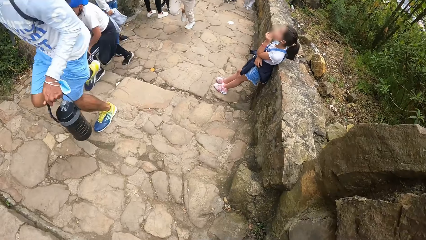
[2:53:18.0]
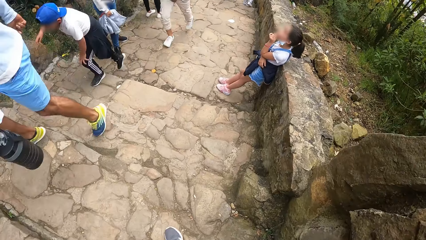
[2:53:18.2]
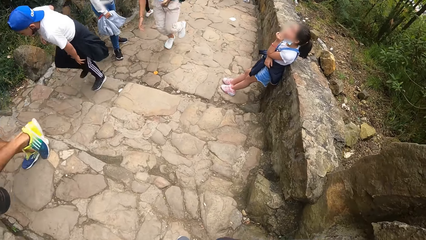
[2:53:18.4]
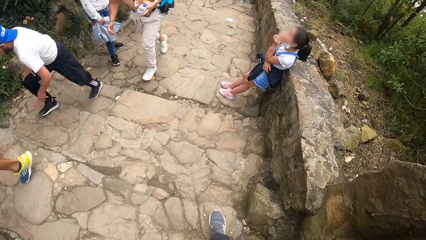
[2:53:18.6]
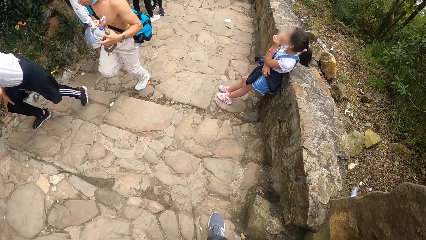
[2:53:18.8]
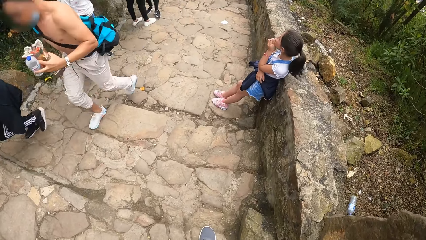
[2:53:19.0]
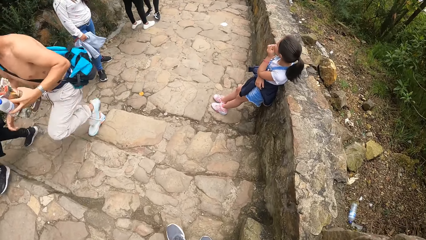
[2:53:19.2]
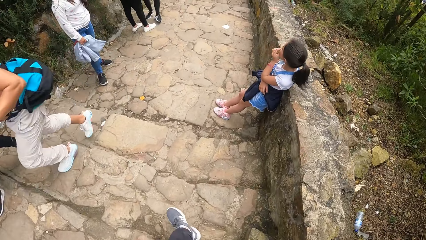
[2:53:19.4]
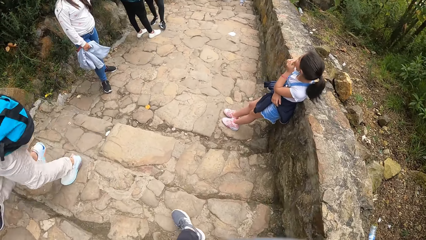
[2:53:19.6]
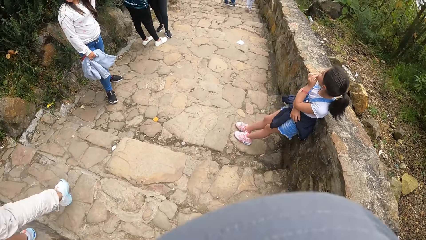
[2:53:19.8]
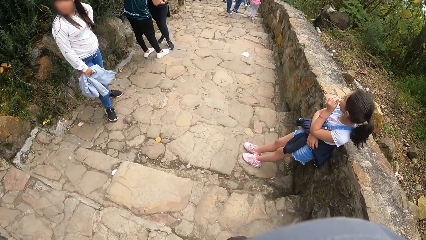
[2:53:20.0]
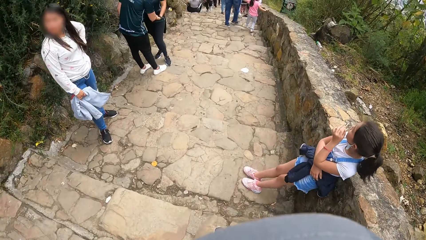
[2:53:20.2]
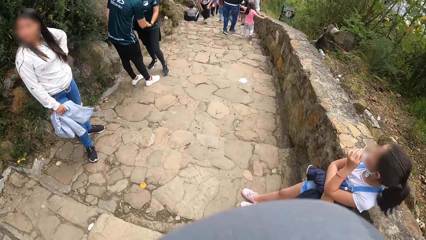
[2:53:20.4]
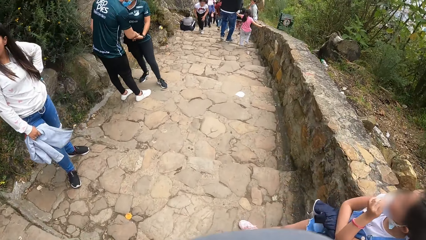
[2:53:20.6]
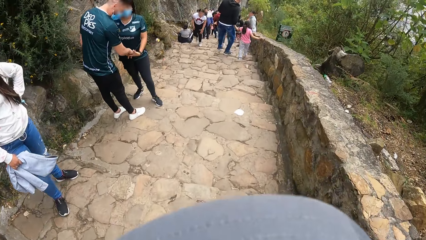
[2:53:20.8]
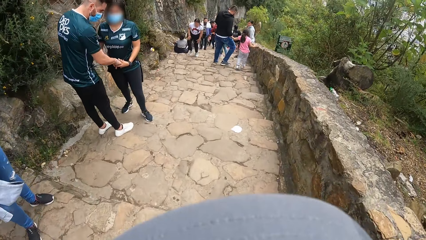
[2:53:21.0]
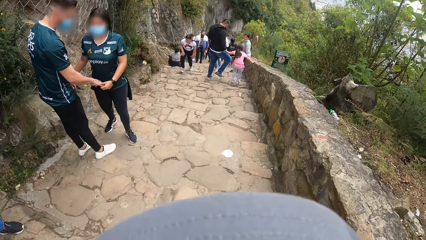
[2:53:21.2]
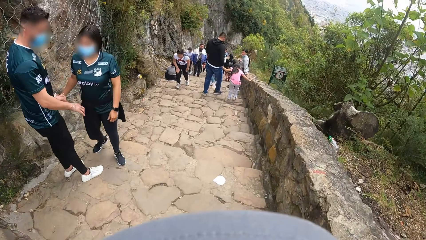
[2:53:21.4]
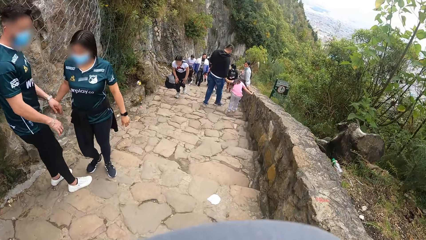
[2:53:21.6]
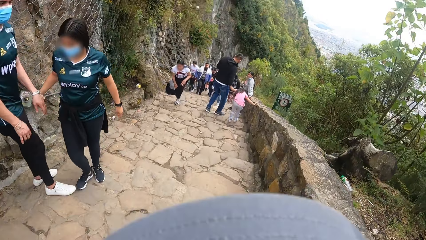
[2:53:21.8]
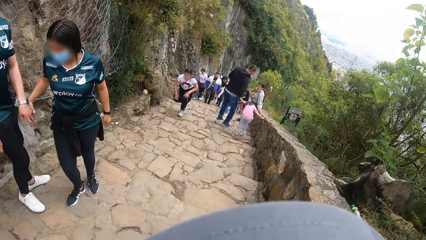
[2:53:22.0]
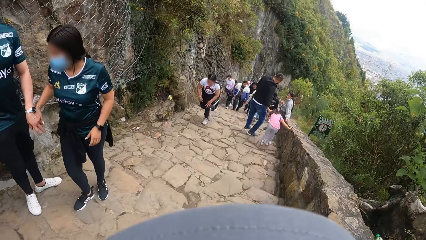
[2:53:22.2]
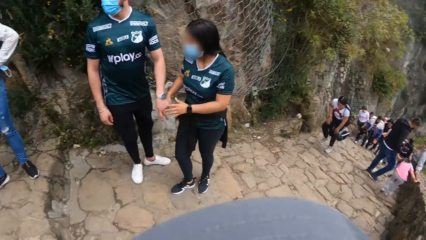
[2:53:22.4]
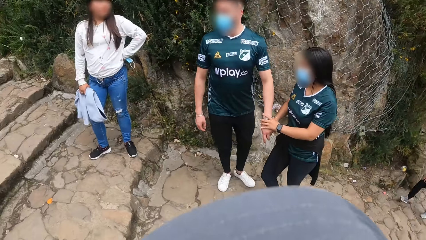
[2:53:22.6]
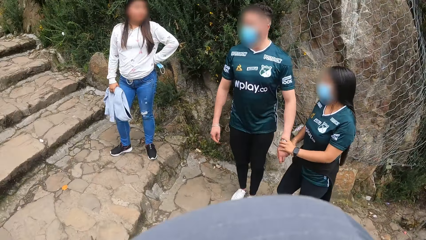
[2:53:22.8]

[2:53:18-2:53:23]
The camera wearer touches a short fence with his right hand.

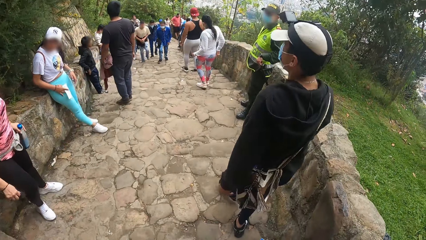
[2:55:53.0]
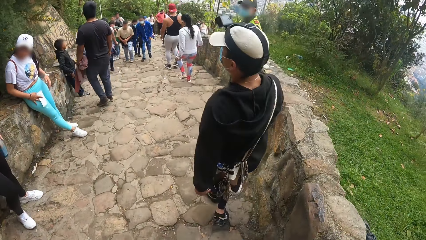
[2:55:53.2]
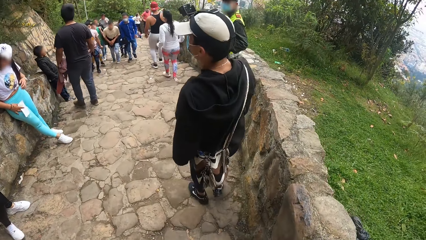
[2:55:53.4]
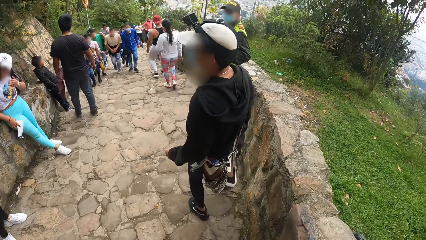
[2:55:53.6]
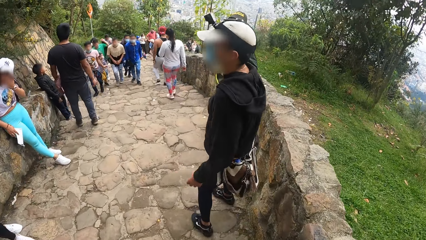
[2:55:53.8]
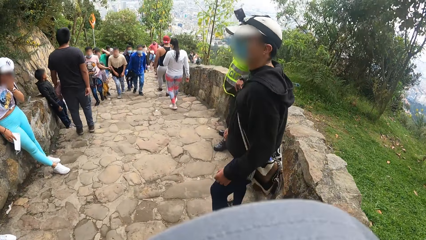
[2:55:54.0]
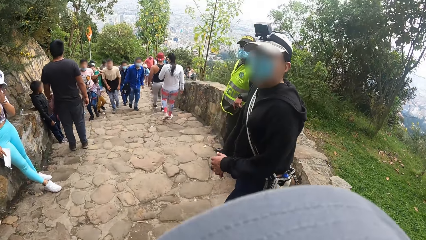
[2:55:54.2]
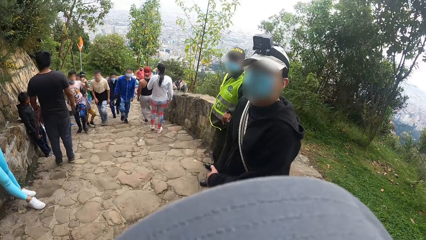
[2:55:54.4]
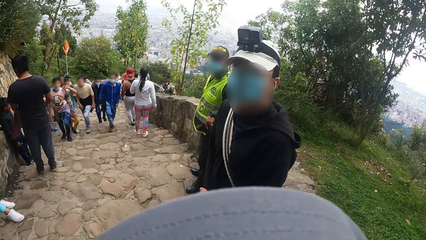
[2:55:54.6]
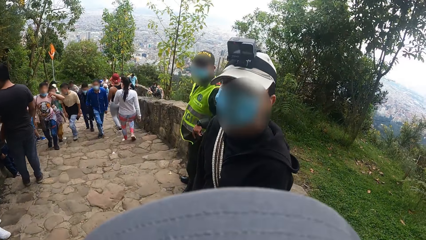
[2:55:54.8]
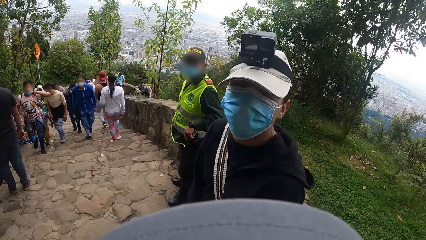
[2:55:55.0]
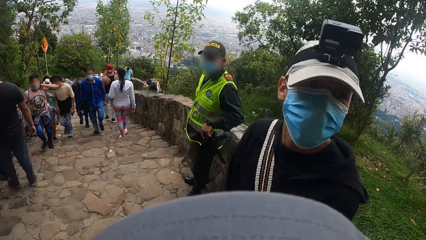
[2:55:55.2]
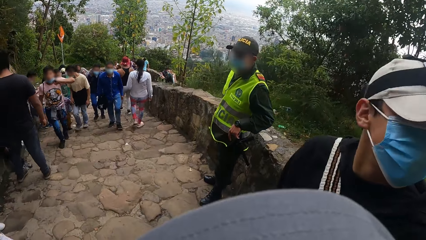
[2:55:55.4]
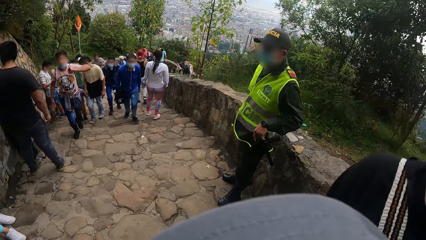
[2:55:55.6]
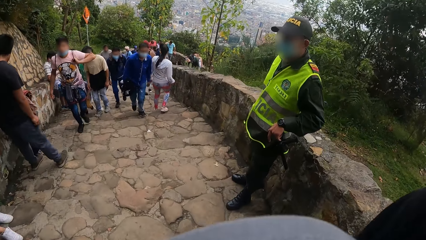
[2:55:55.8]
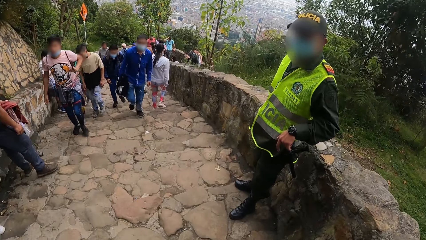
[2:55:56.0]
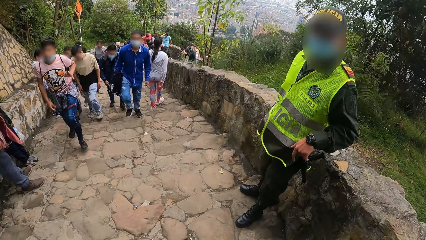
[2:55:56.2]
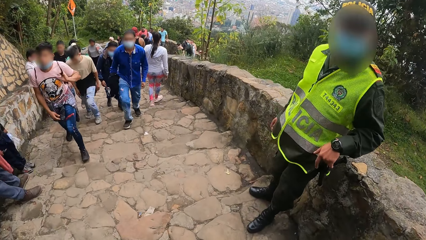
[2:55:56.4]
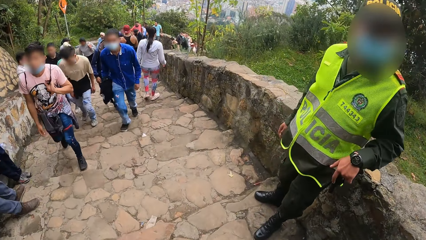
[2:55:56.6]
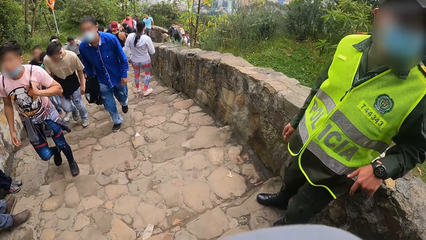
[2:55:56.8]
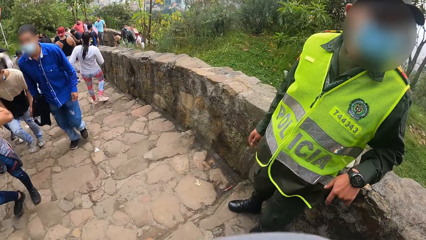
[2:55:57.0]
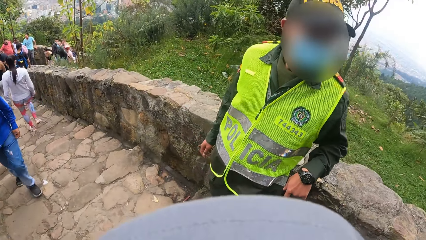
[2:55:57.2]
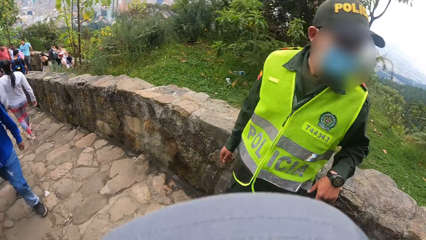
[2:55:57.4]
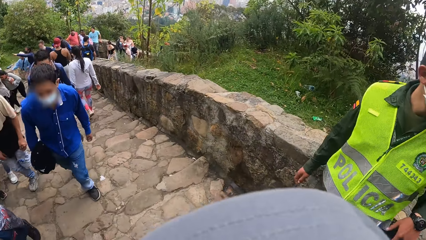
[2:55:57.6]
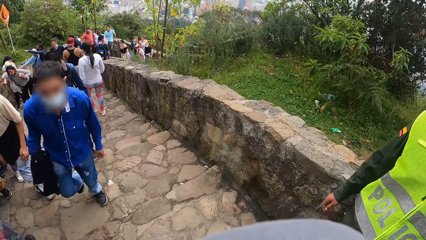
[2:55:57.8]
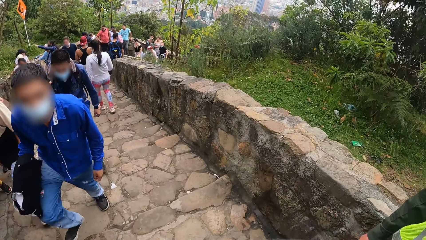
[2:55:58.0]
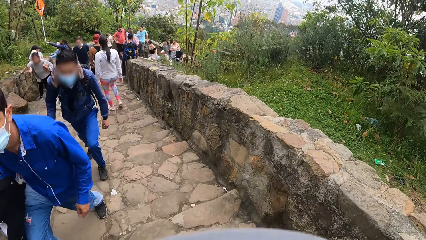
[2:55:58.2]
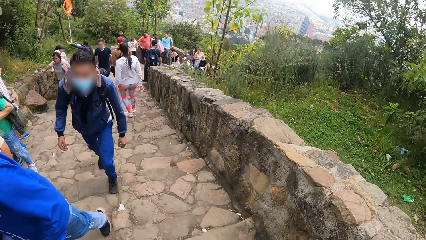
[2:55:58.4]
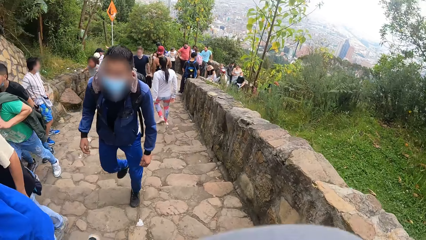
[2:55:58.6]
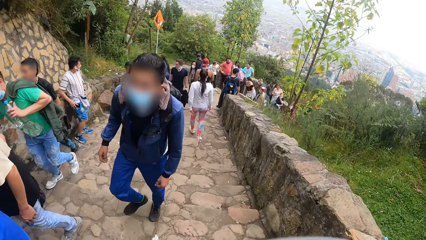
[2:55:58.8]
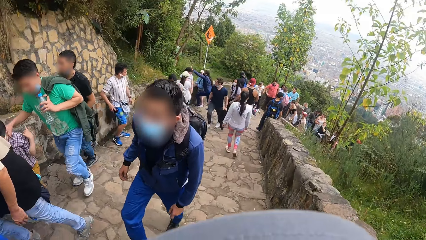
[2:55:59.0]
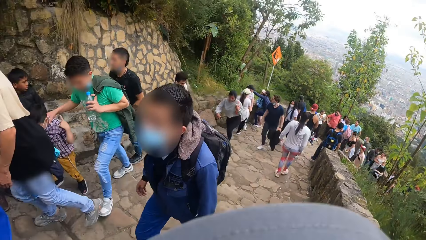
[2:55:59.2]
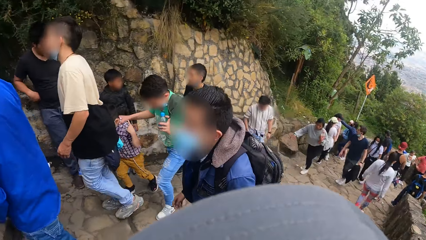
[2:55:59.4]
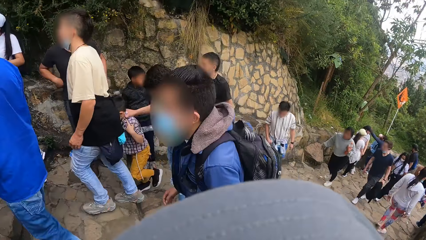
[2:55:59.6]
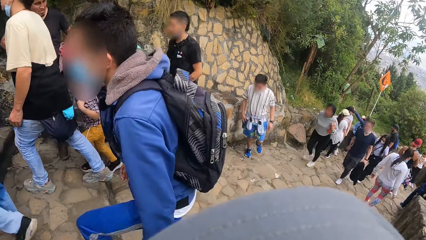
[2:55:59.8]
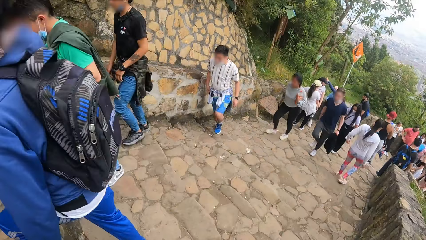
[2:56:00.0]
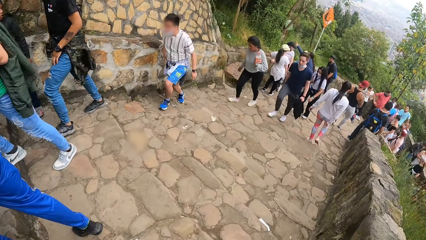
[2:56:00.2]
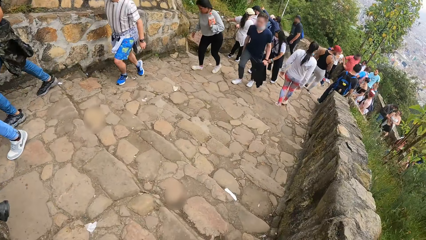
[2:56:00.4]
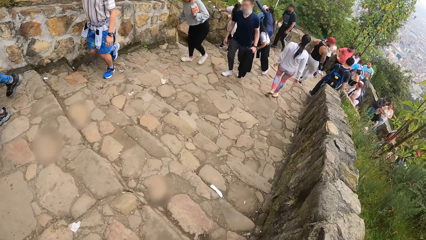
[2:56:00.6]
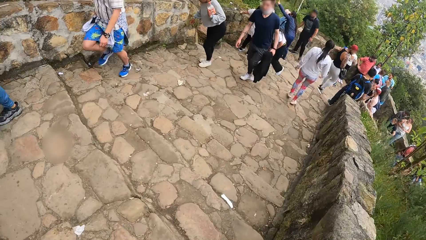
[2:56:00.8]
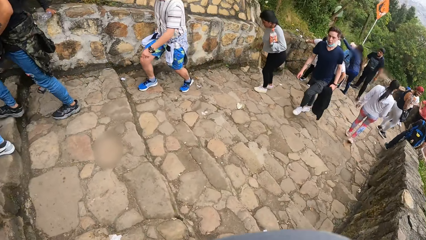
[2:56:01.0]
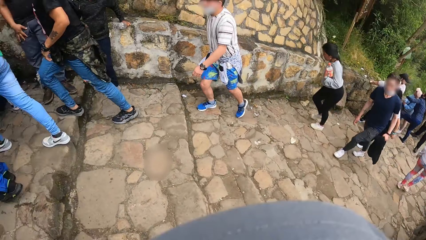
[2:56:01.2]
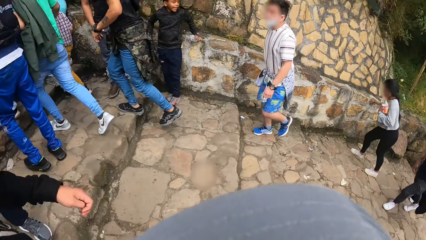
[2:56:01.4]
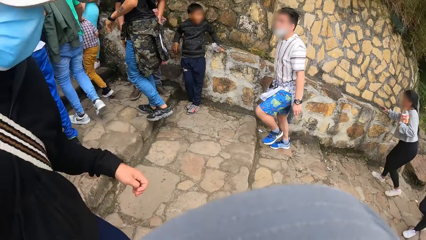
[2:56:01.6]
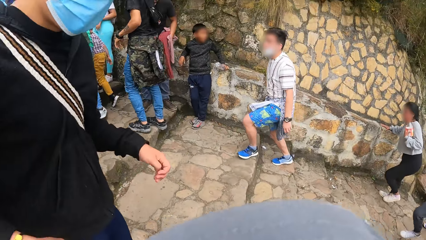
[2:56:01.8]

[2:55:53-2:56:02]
The camera wearer converses with a person. They walk around.

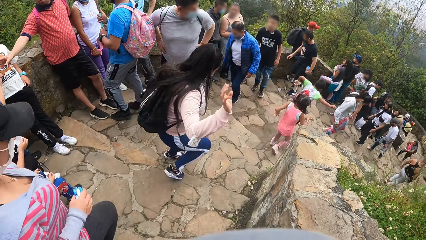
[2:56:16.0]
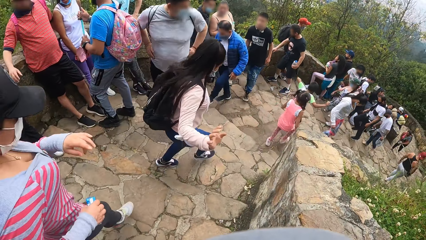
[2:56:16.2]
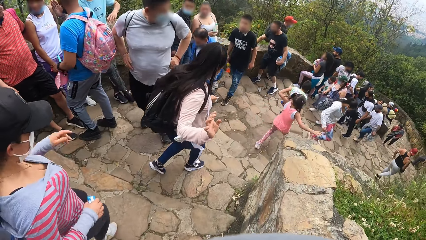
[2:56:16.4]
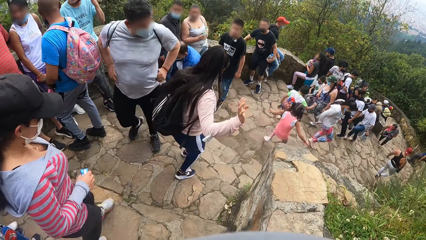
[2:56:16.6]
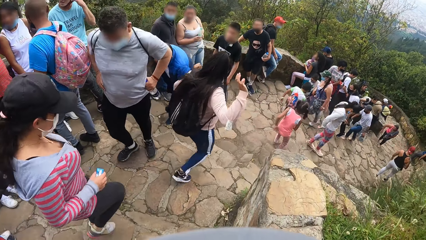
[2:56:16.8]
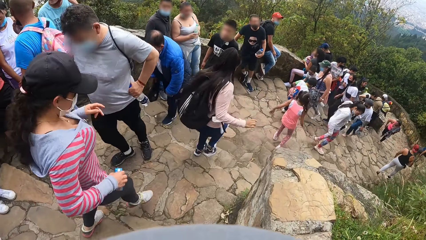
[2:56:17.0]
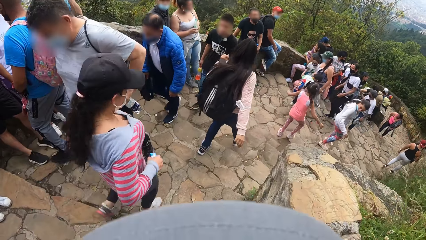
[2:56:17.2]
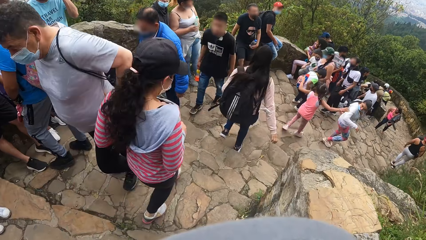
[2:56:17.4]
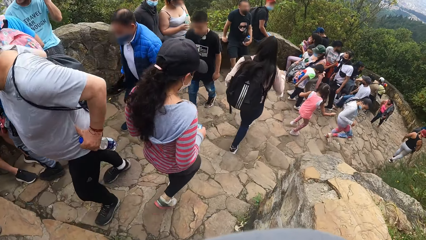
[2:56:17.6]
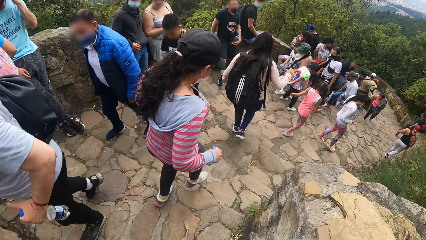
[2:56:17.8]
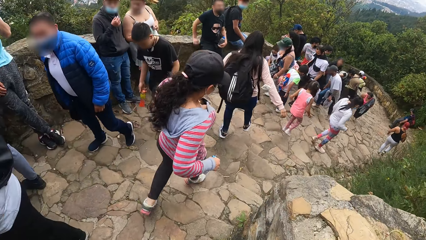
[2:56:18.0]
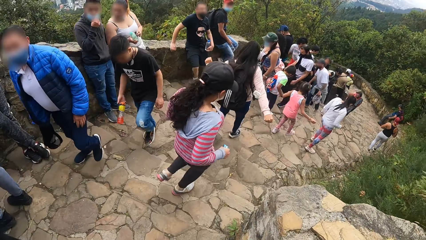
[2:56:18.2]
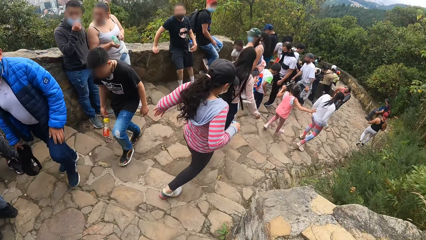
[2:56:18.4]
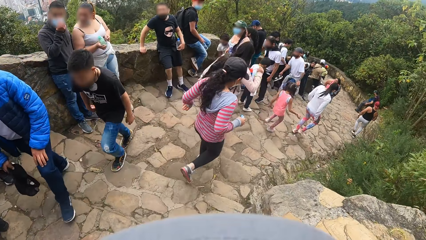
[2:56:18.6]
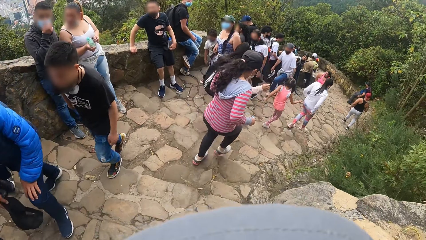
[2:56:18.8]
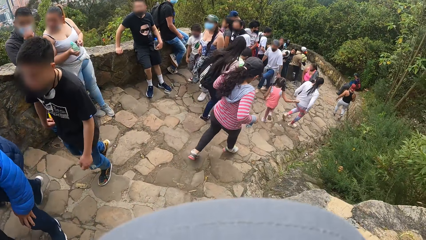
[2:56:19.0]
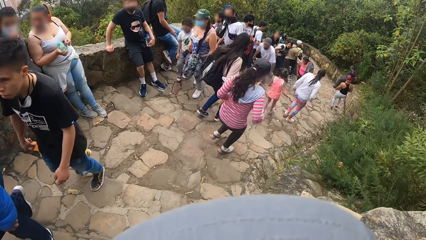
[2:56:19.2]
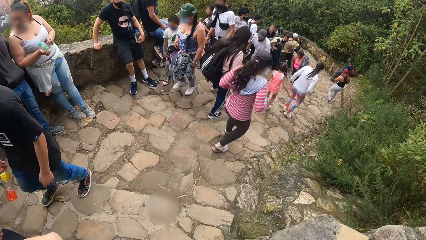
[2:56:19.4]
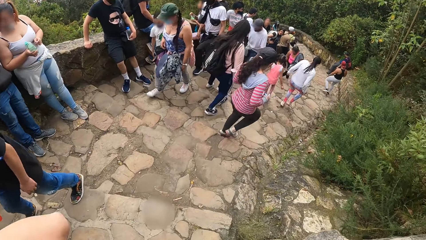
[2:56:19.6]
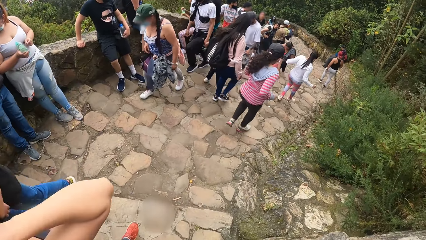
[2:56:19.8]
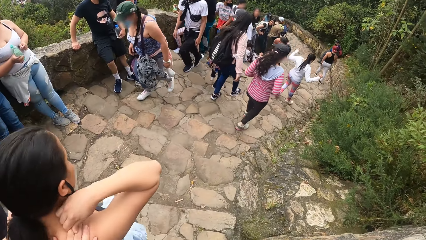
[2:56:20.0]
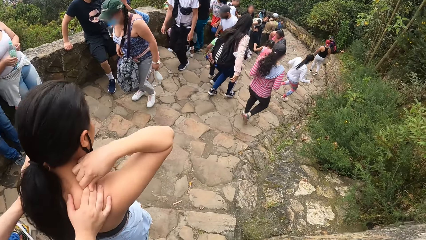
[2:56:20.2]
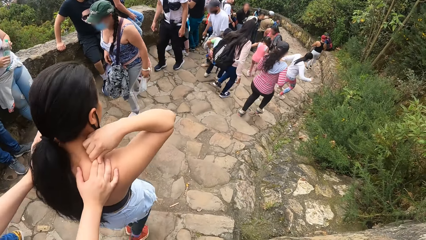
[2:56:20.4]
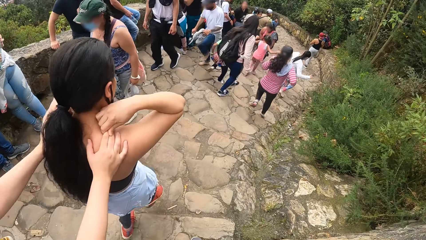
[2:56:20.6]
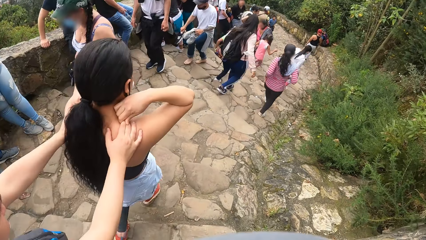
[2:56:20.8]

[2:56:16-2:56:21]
The camera wearer steps down the stairs.
